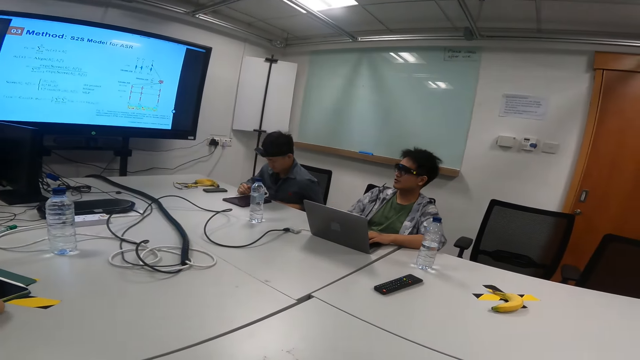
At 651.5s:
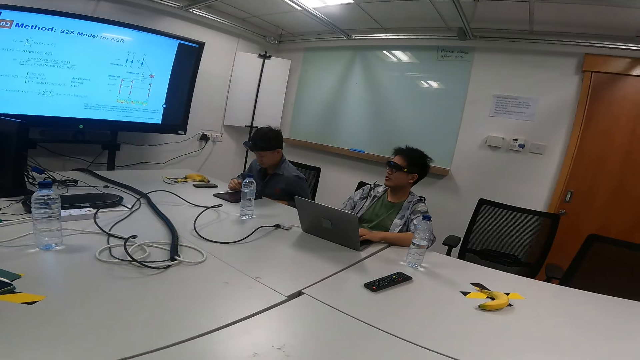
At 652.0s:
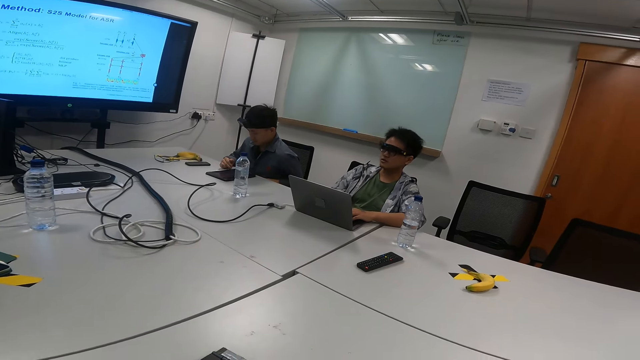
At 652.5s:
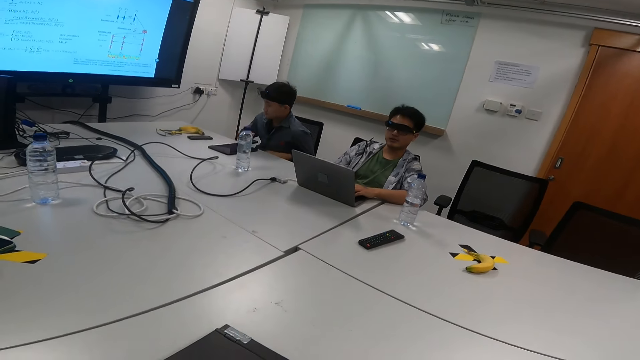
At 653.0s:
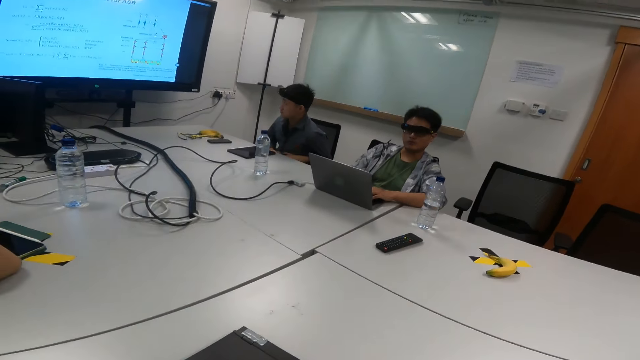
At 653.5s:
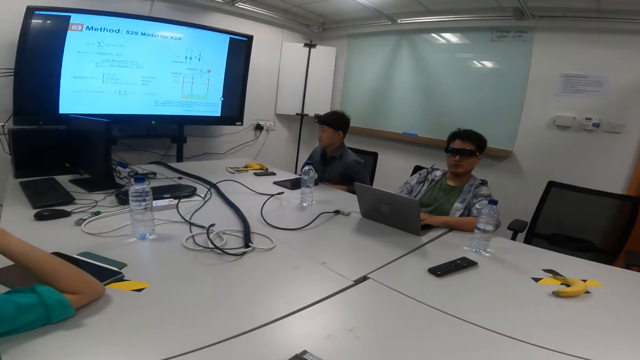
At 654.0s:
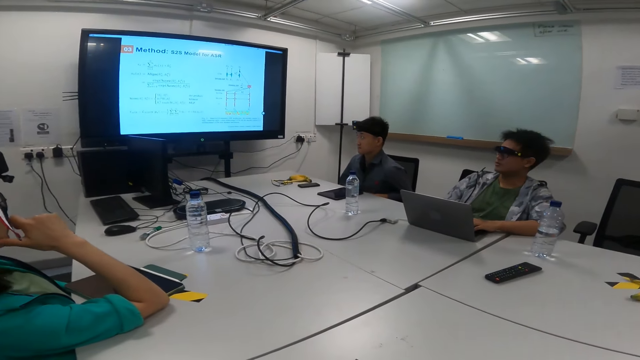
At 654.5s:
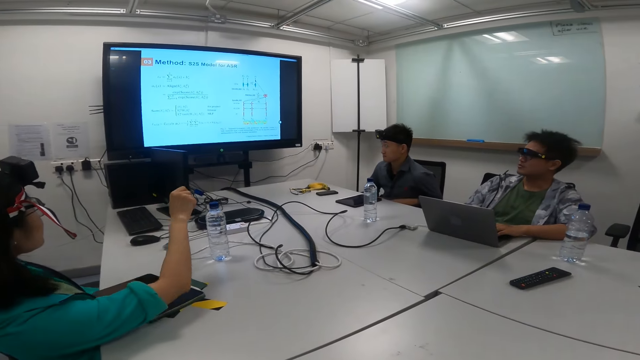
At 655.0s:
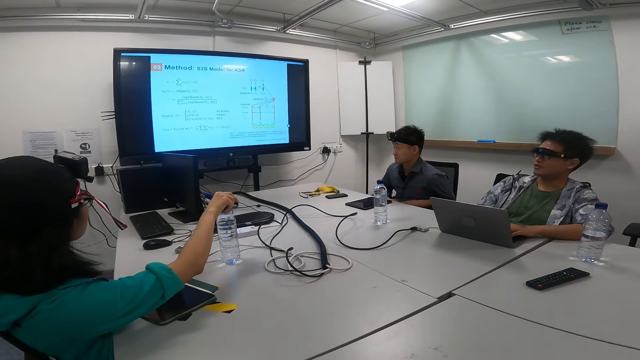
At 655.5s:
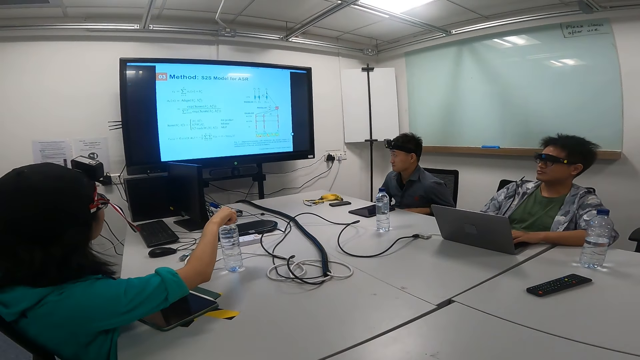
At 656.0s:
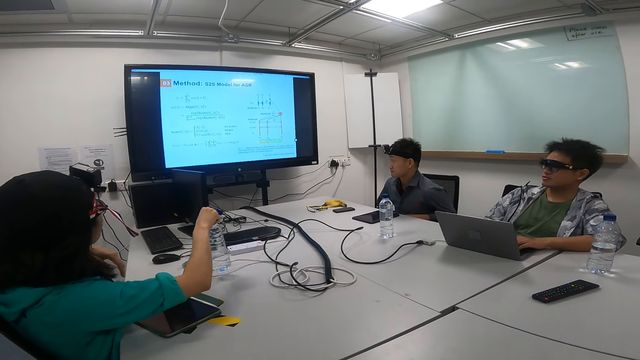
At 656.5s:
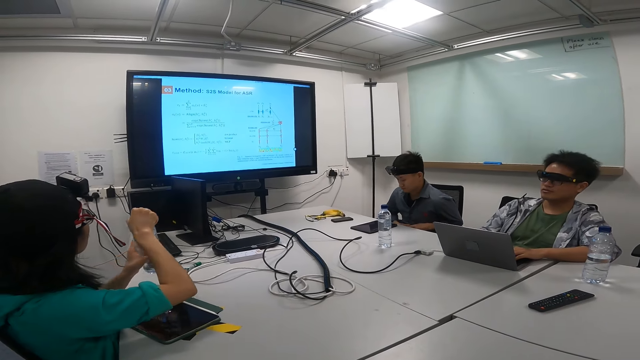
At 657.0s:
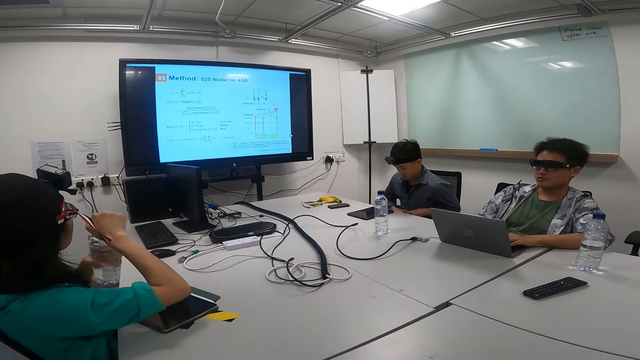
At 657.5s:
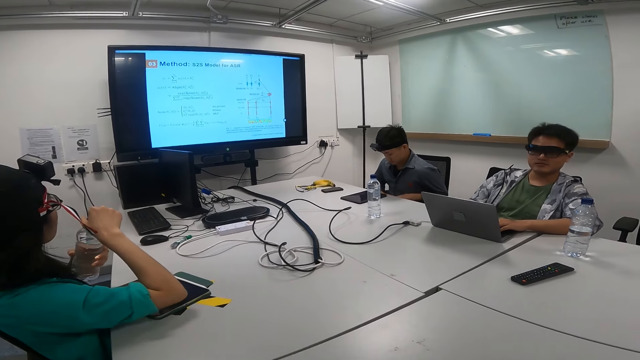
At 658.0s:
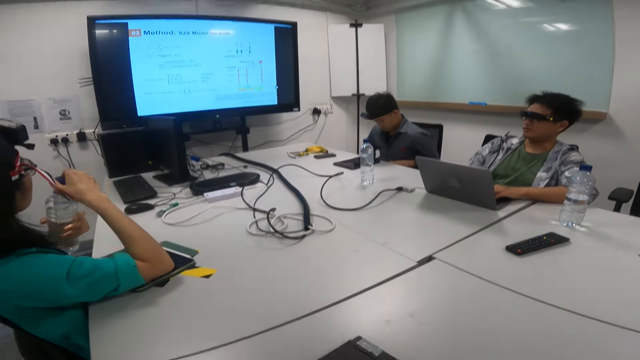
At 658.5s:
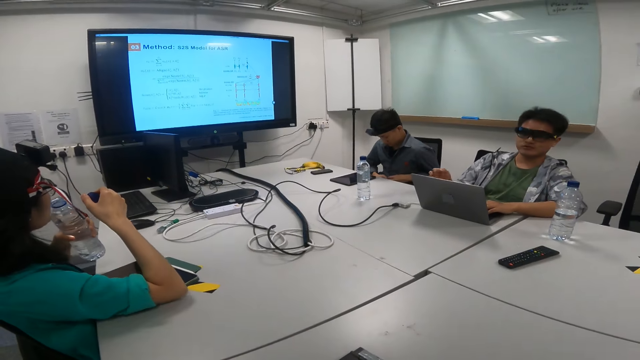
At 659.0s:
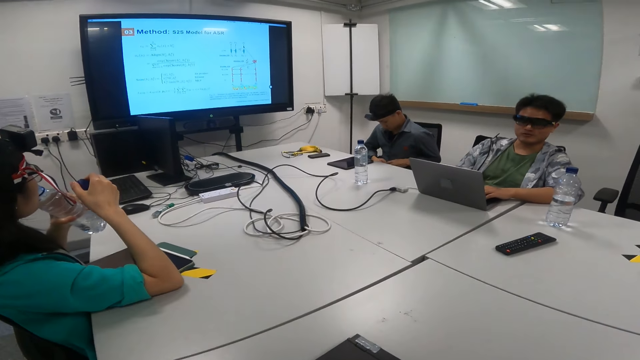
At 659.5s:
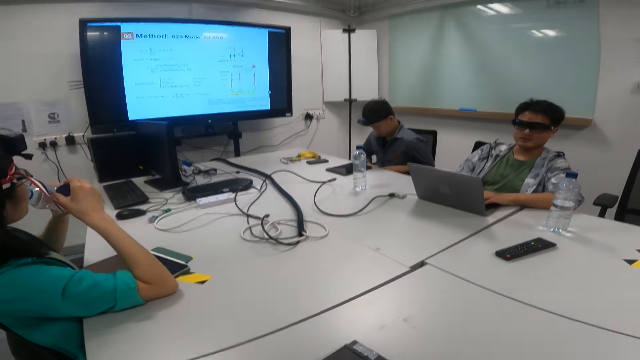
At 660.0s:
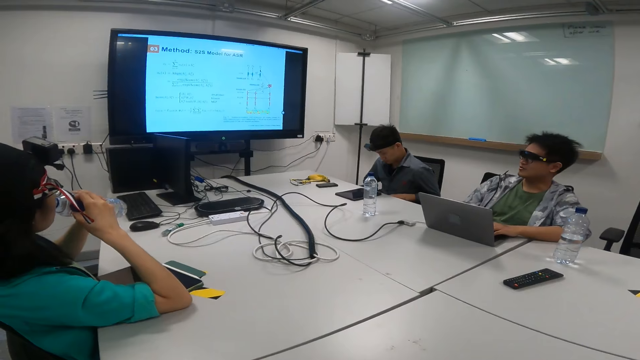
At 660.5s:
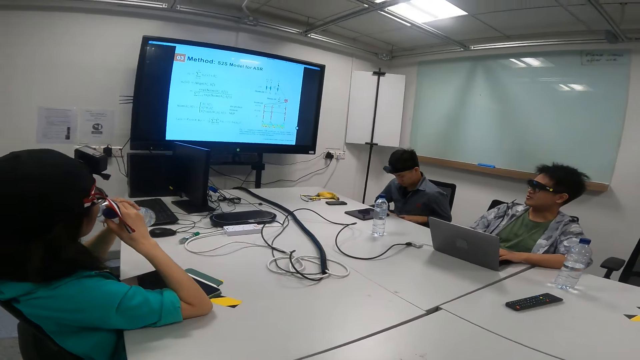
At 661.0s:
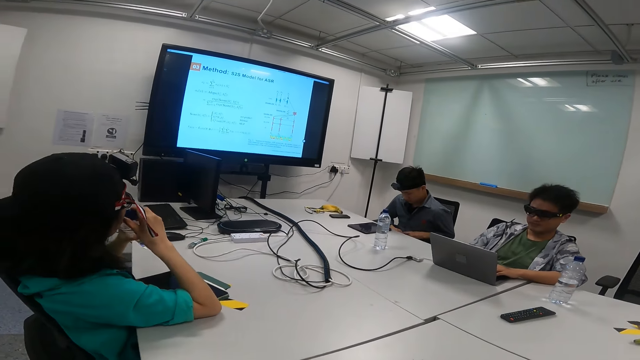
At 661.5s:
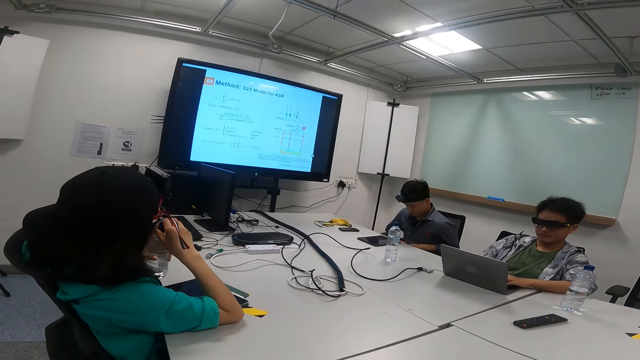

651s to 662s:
The camera wearer talks to a man. The man talks to the camera wearer. A woman picks up the water bottle on the table. The woman holds the water bottle with her hands. The woman drinks the water in the bottle.

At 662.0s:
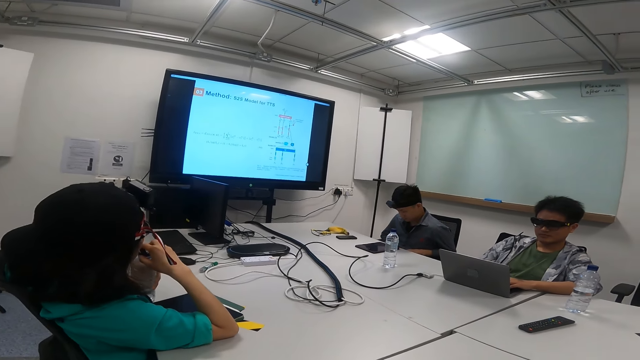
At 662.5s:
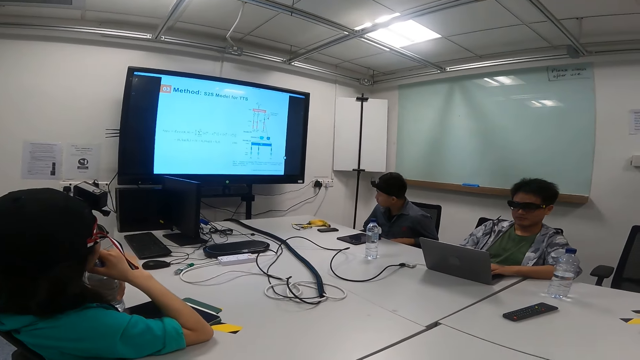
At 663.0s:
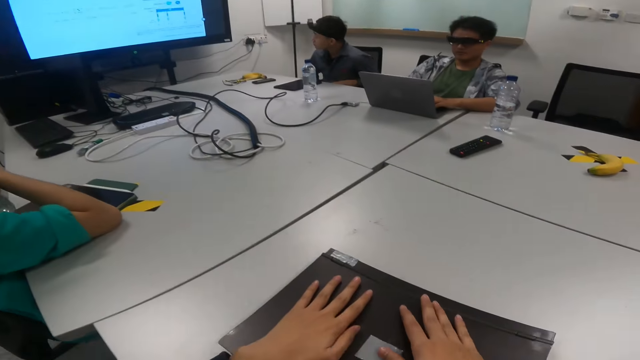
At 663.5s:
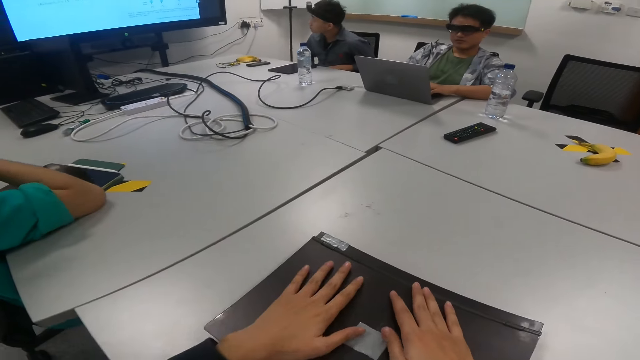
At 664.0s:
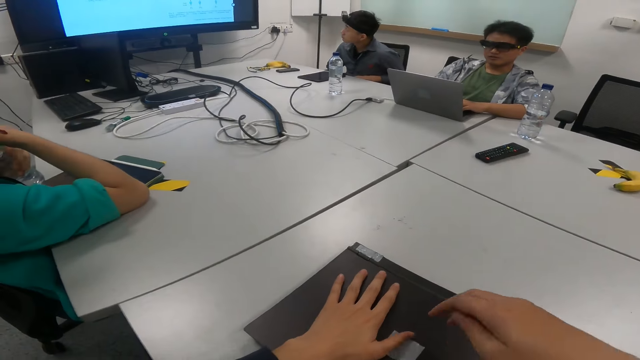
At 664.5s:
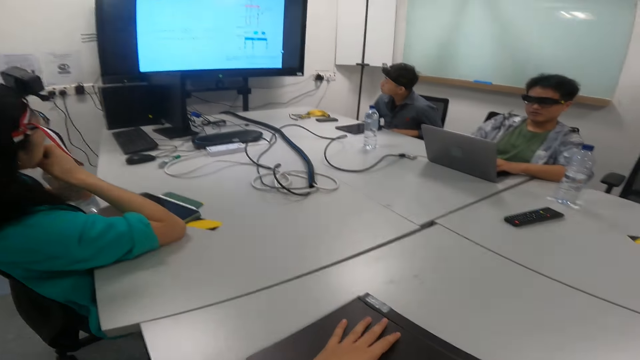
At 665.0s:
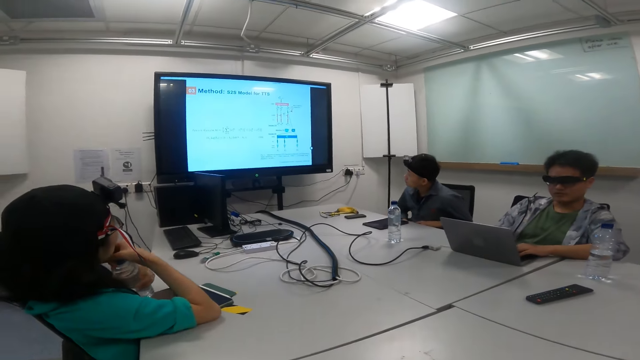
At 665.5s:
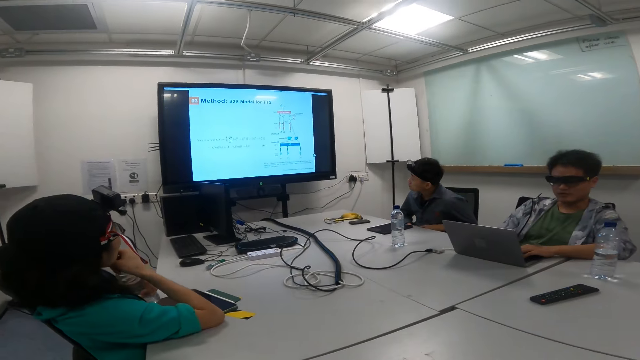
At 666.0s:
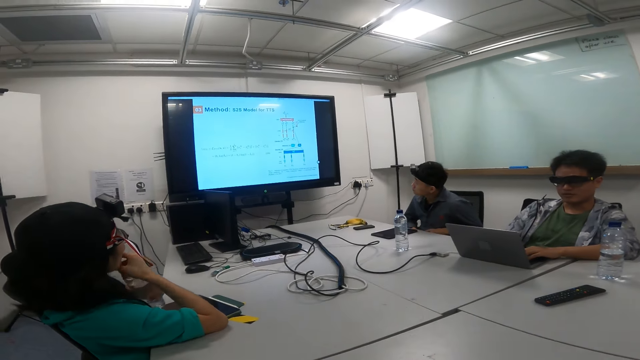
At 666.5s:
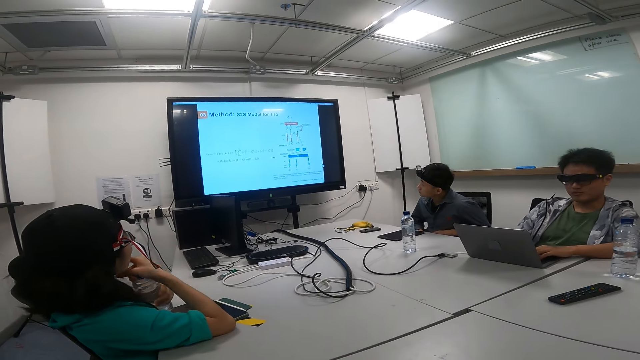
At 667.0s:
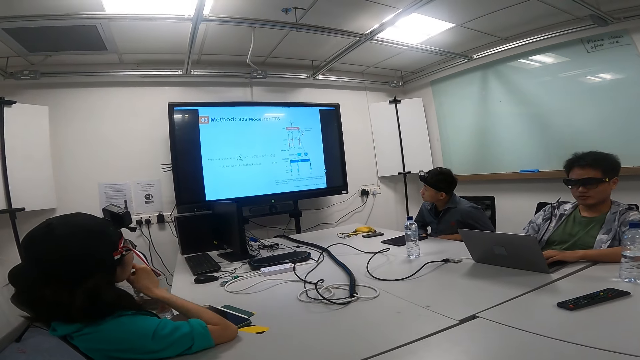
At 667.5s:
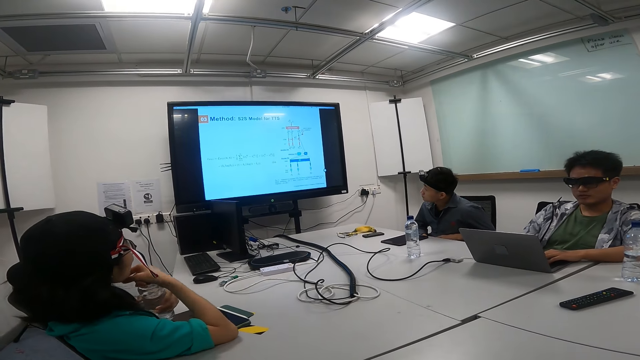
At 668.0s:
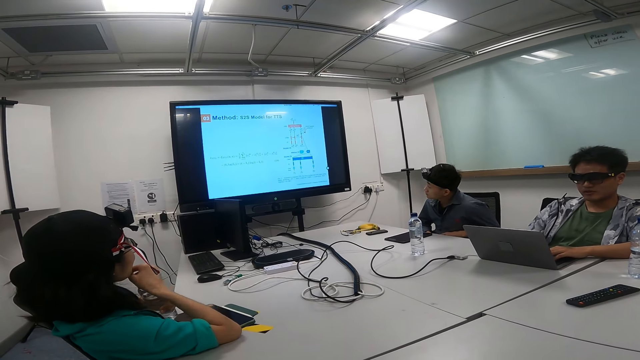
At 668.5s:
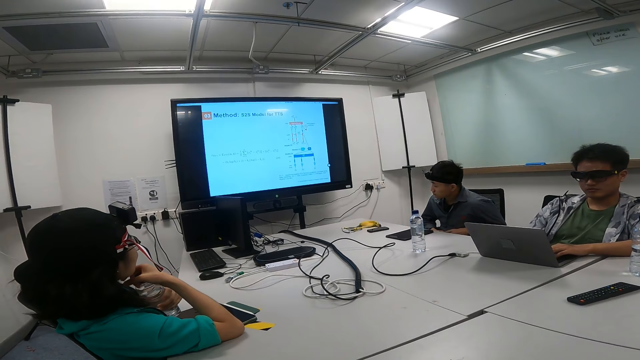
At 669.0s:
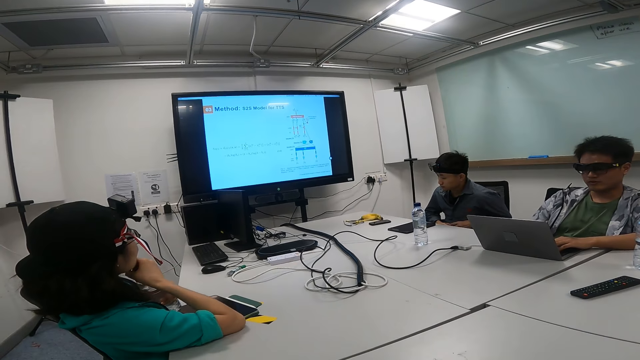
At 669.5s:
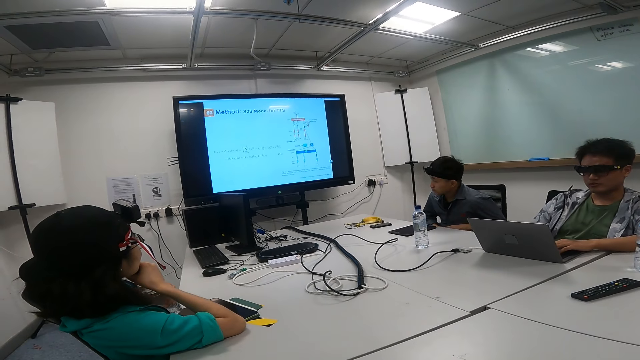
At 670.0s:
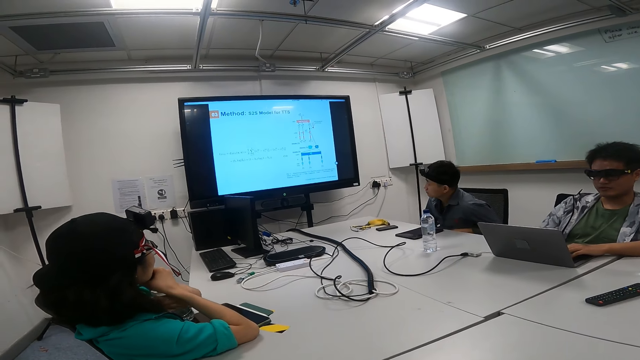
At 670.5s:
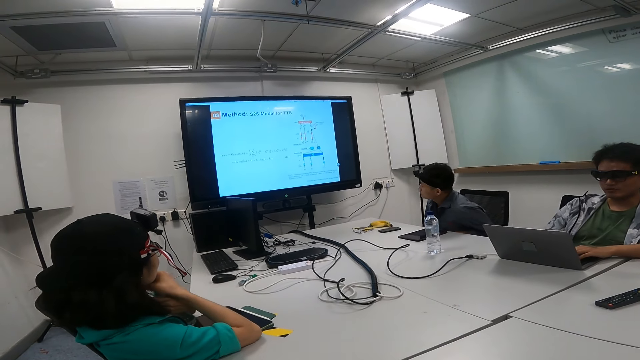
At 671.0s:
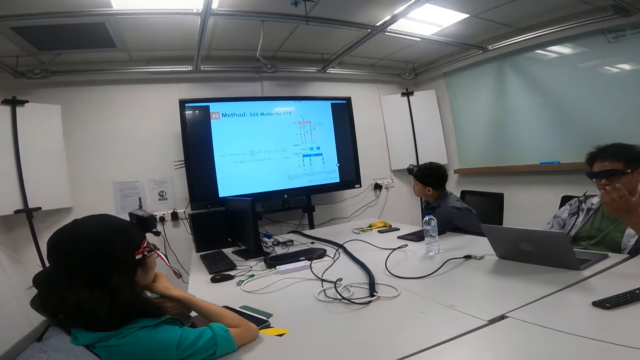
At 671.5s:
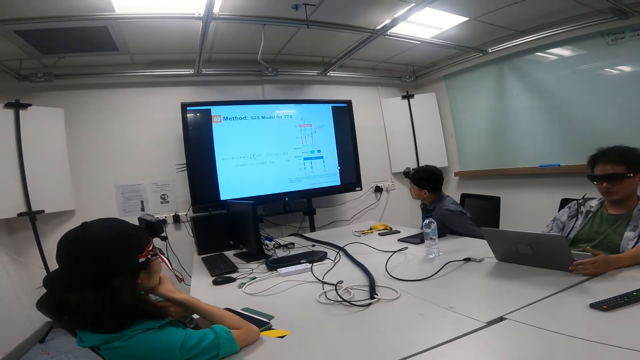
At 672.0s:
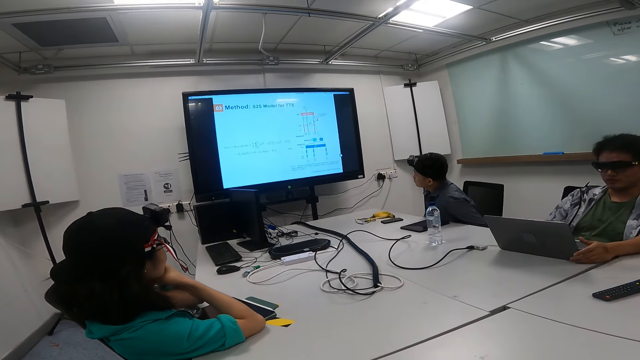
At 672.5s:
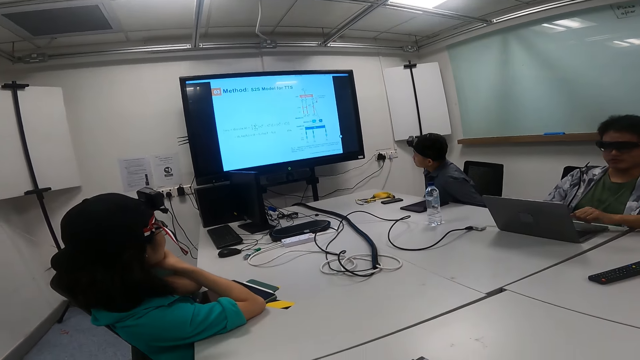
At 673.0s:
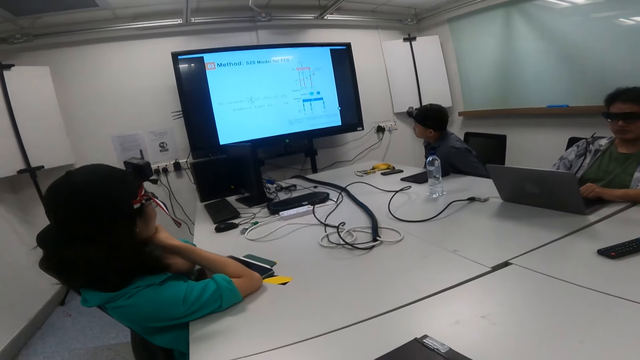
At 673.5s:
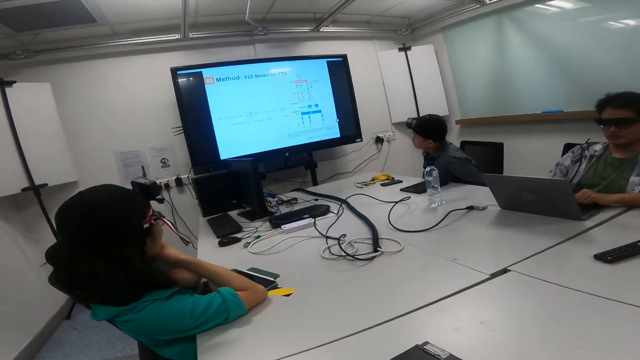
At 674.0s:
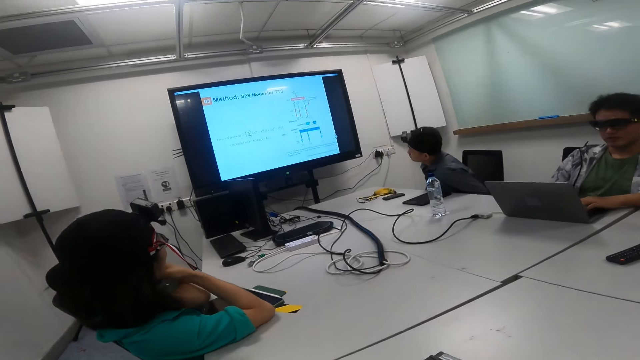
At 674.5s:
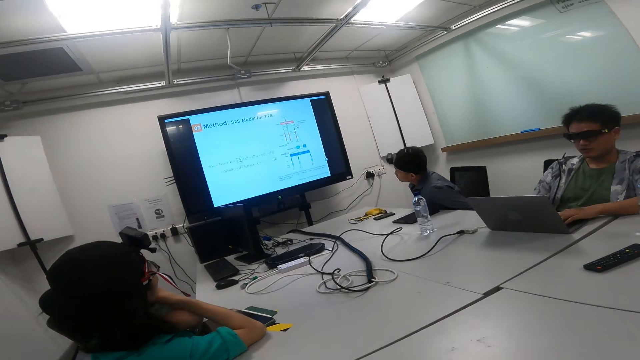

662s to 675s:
The camera wearer looks at the screen. He looks at his hands. A man explains something on the television screen. The camera wearer talks to three persons.
